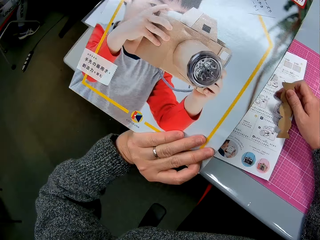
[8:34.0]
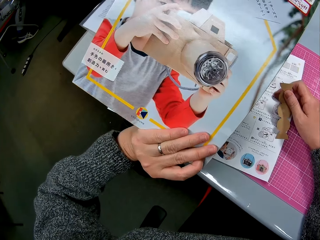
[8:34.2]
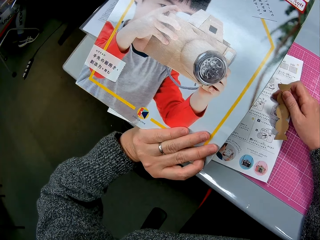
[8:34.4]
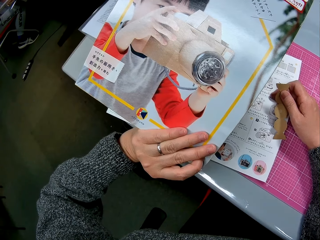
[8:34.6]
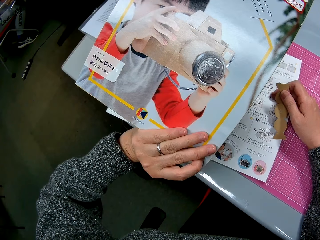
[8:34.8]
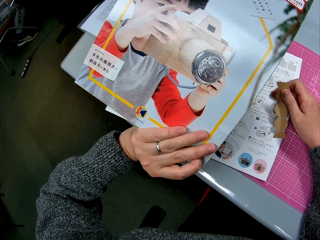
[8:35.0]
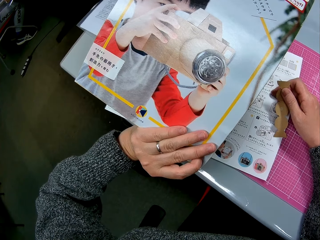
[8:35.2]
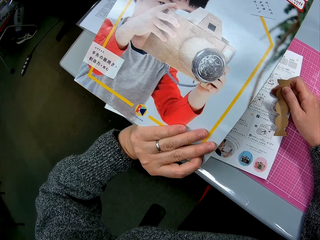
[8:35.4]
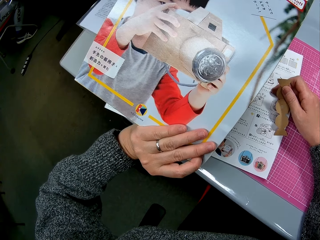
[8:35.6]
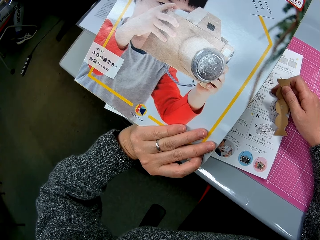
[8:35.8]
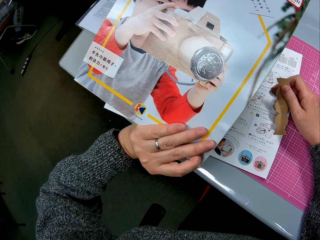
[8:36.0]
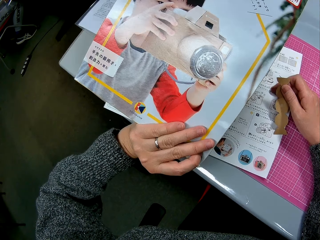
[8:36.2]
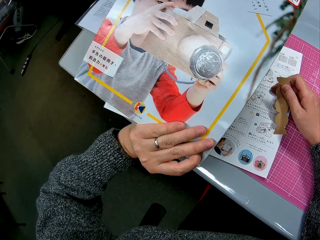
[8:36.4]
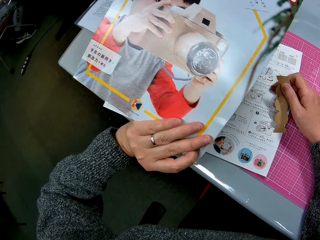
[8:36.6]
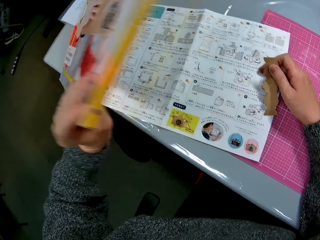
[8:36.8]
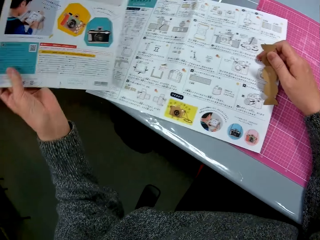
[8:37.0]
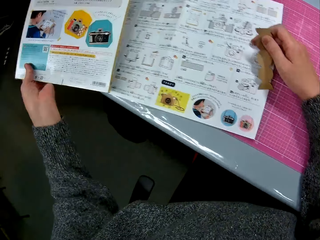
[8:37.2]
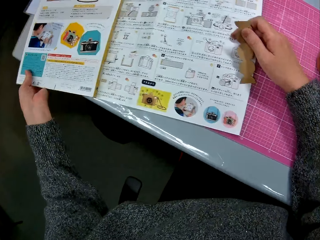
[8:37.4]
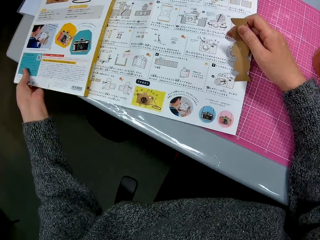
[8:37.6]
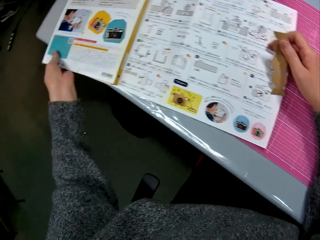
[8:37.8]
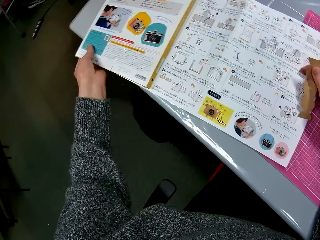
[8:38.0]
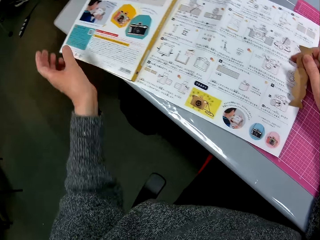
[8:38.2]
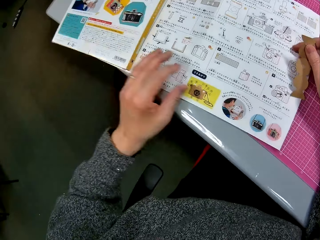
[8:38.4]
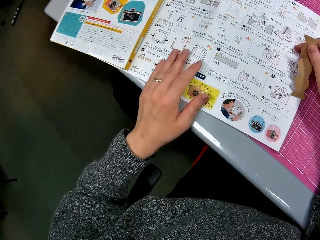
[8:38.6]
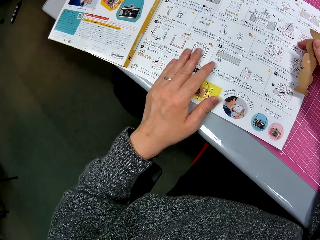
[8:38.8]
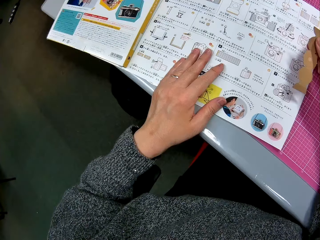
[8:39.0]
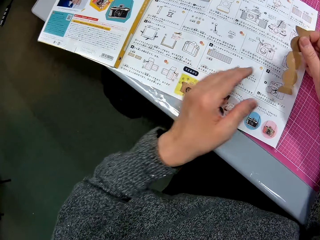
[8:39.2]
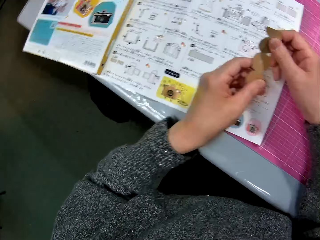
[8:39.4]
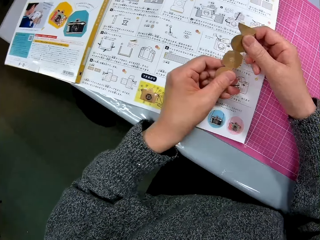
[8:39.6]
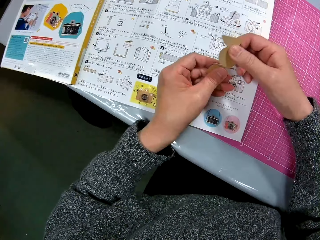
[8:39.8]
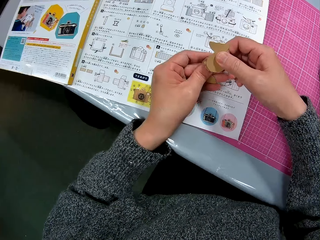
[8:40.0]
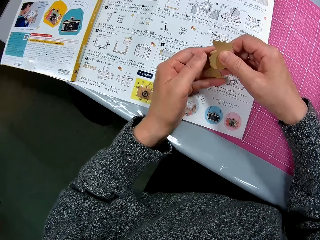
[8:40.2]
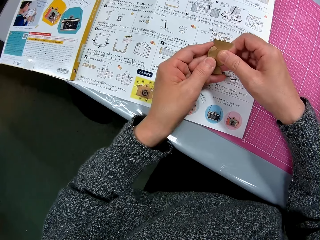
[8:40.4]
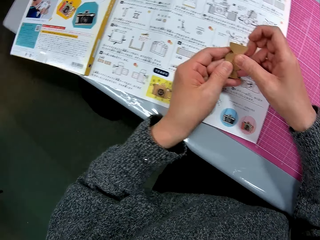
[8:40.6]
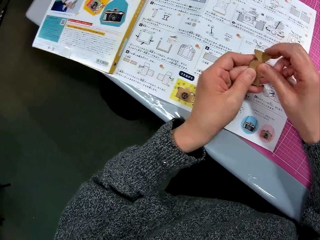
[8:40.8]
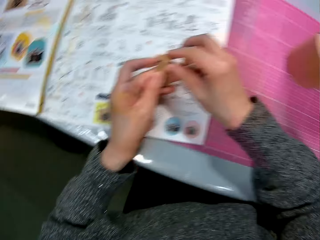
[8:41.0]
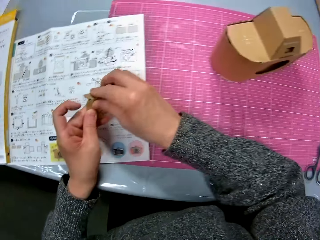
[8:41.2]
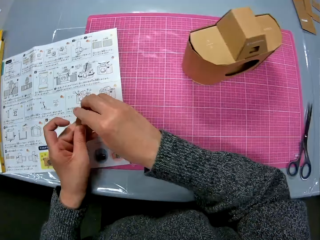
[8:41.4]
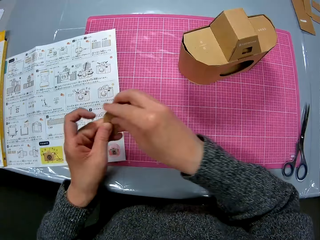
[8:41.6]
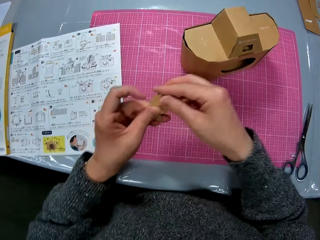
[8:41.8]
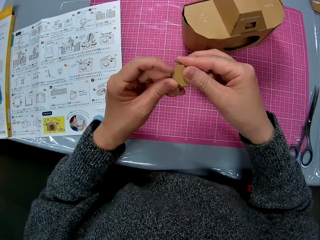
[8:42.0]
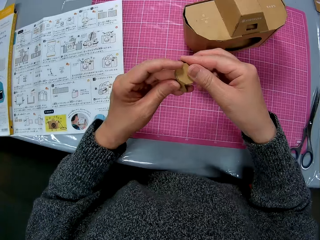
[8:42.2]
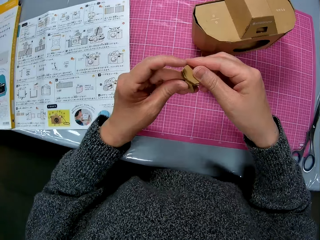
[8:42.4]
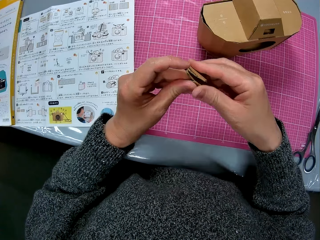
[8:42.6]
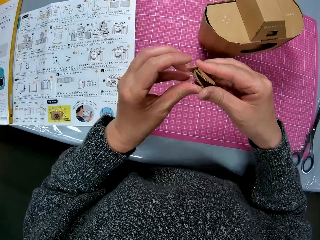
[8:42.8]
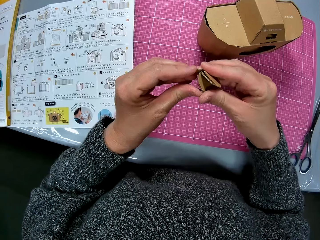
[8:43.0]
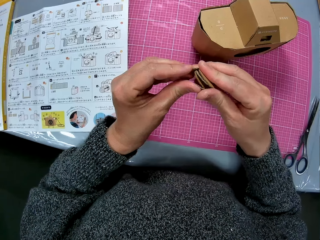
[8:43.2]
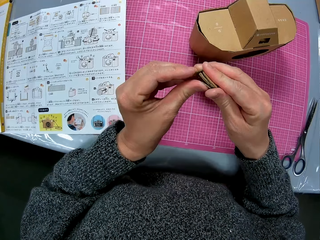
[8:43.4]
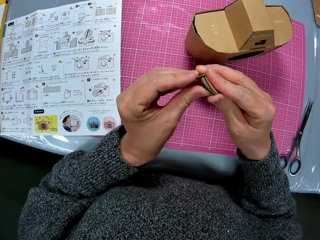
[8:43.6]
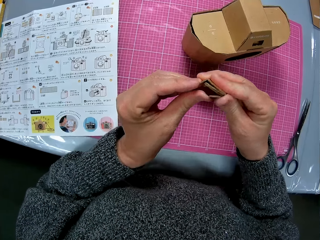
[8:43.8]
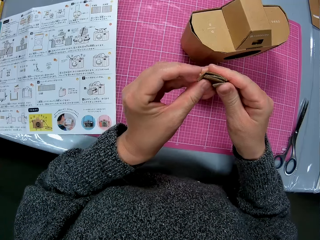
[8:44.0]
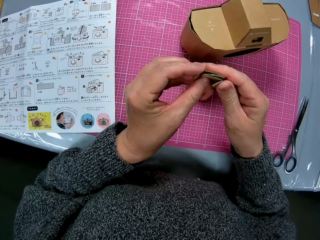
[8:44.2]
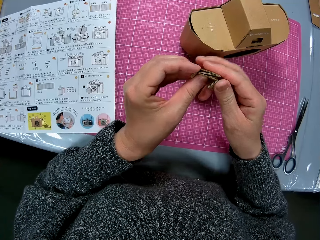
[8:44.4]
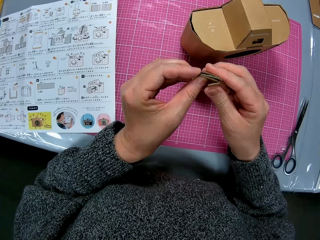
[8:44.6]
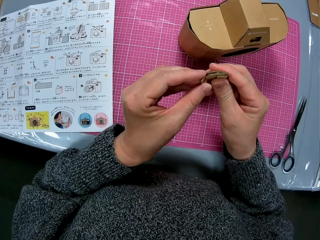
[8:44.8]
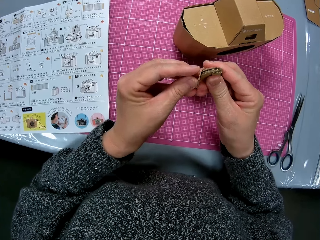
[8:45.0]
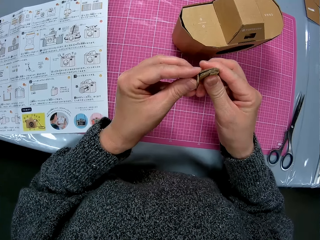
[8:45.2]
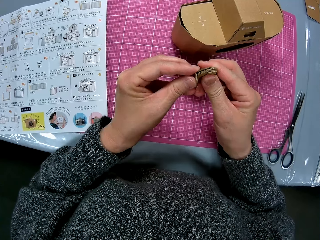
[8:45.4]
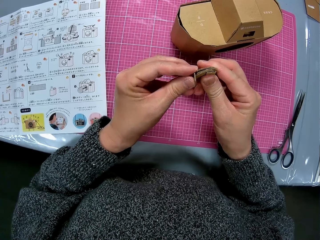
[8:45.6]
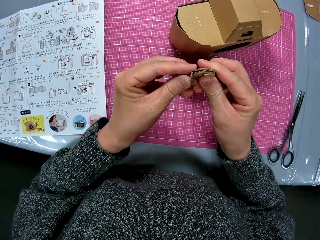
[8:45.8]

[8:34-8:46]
The camera wearer looks at the book. He places the instruction manual on the table. He places his hand on the instruction manual close to the cutting sheet. He looks at the sketch paper. He folds the piece of cardboard.

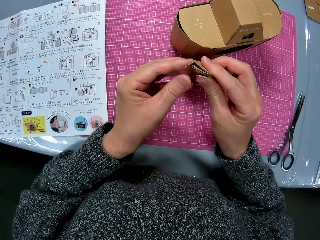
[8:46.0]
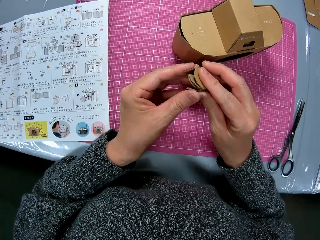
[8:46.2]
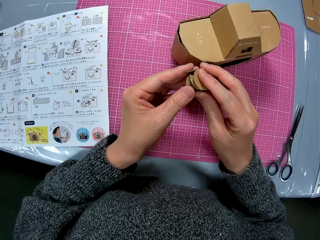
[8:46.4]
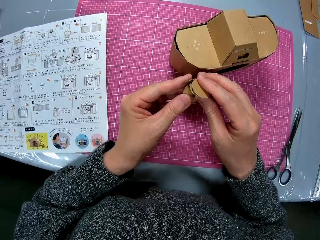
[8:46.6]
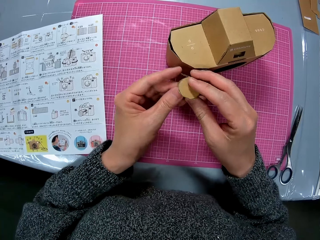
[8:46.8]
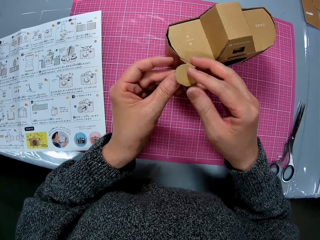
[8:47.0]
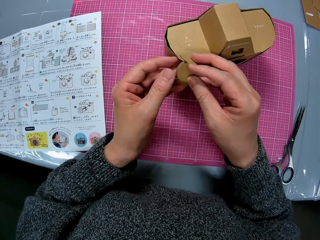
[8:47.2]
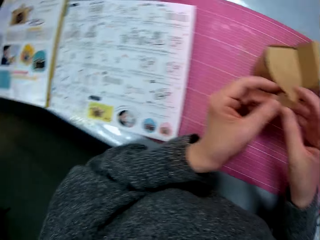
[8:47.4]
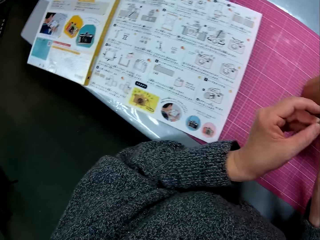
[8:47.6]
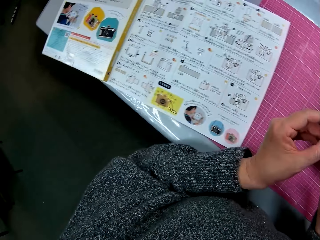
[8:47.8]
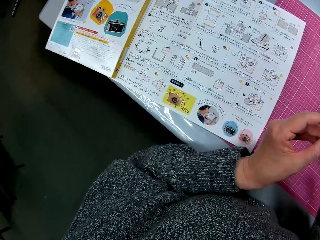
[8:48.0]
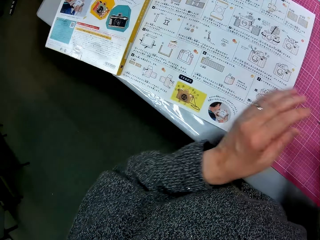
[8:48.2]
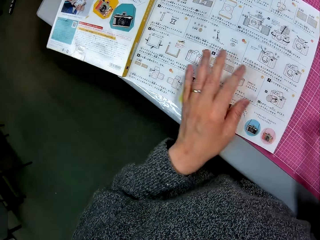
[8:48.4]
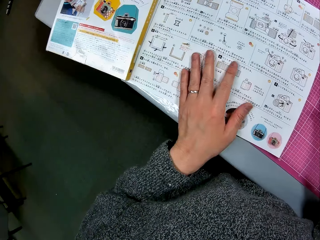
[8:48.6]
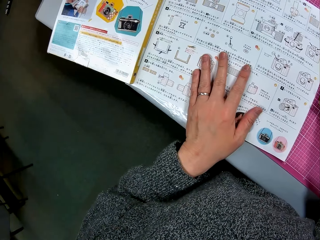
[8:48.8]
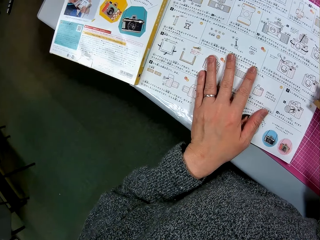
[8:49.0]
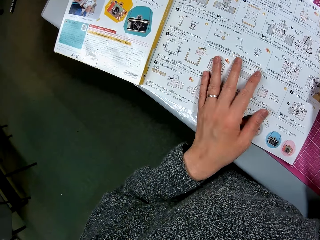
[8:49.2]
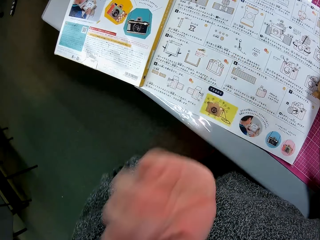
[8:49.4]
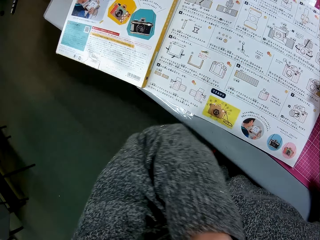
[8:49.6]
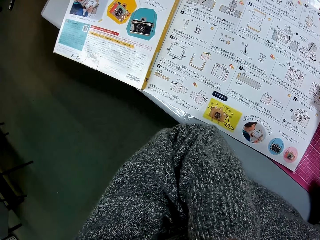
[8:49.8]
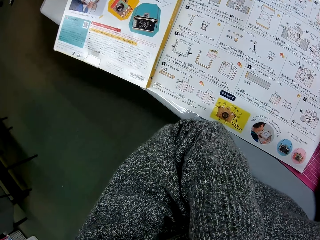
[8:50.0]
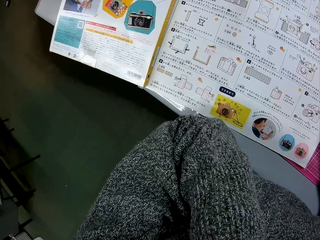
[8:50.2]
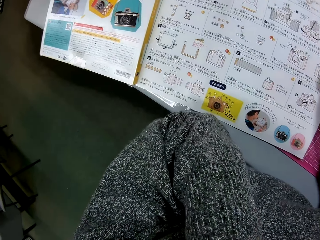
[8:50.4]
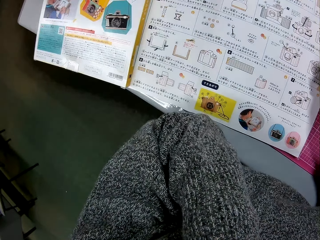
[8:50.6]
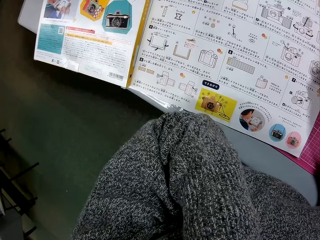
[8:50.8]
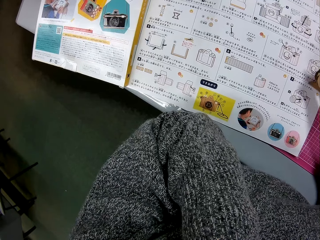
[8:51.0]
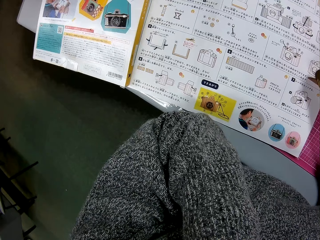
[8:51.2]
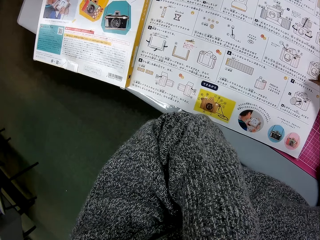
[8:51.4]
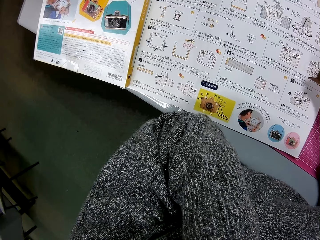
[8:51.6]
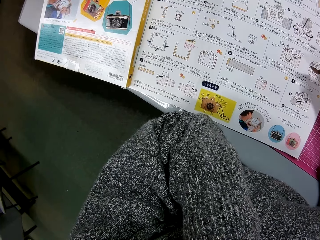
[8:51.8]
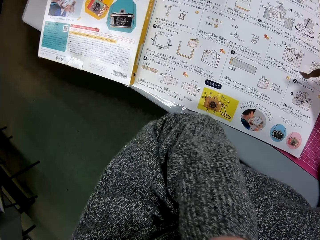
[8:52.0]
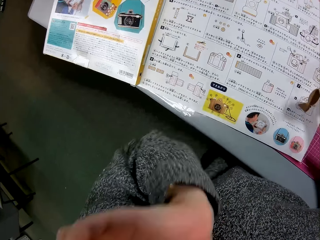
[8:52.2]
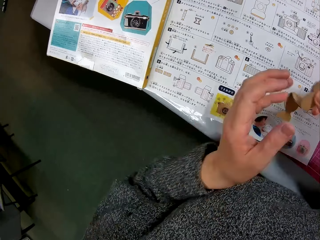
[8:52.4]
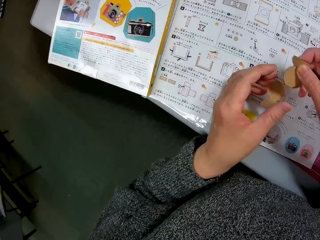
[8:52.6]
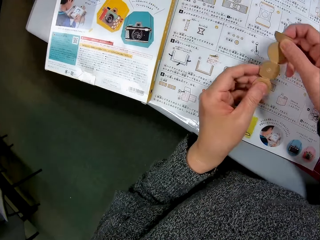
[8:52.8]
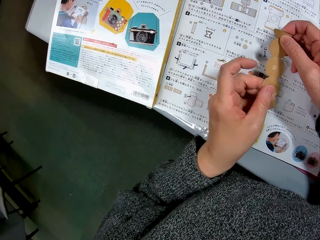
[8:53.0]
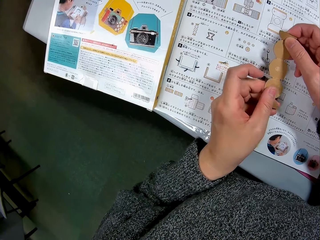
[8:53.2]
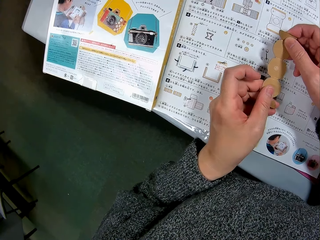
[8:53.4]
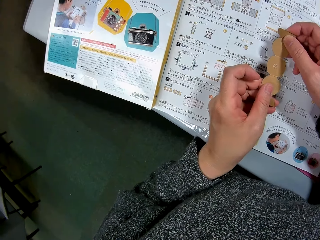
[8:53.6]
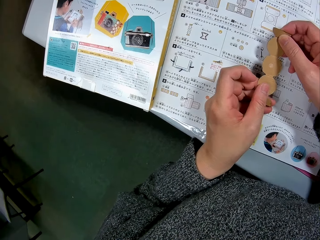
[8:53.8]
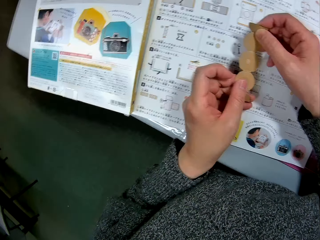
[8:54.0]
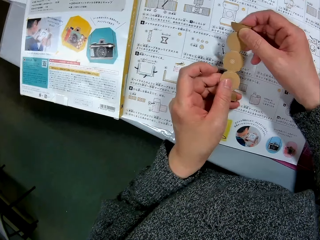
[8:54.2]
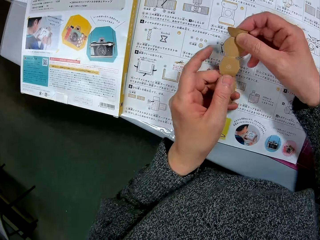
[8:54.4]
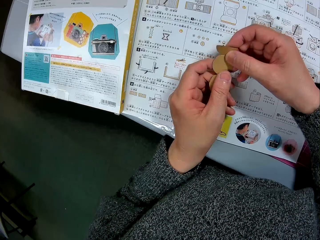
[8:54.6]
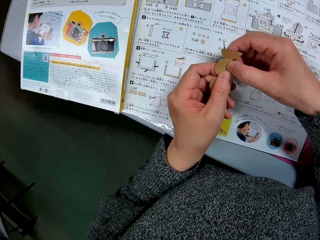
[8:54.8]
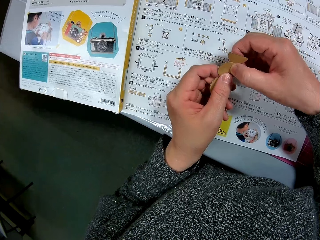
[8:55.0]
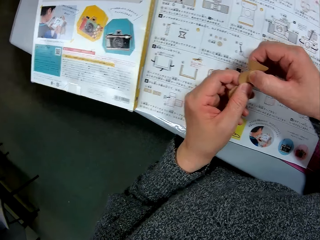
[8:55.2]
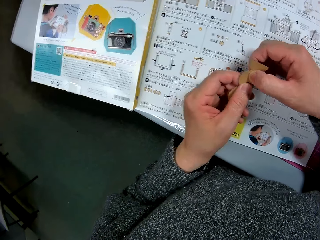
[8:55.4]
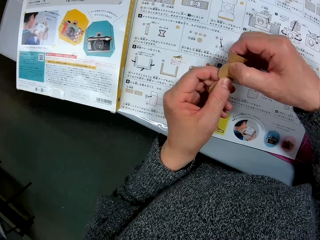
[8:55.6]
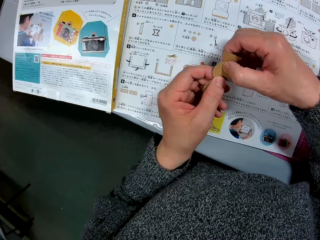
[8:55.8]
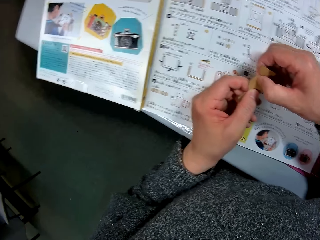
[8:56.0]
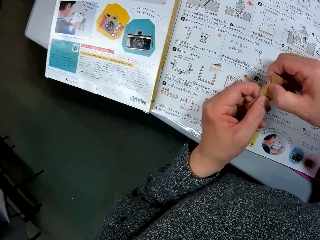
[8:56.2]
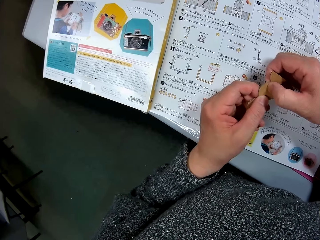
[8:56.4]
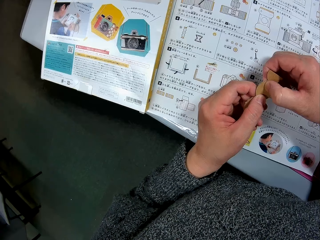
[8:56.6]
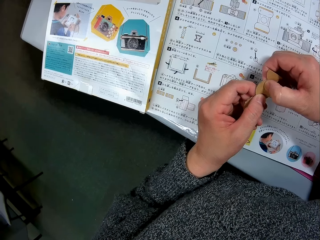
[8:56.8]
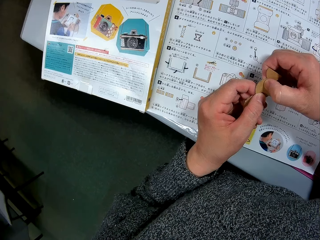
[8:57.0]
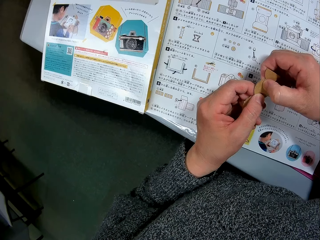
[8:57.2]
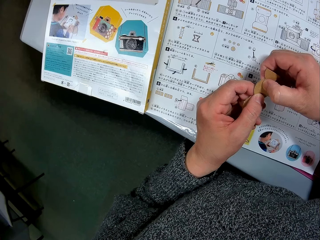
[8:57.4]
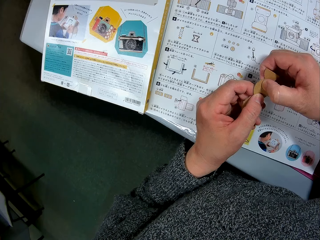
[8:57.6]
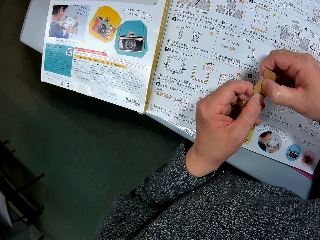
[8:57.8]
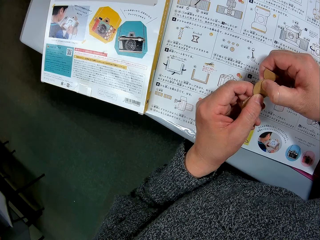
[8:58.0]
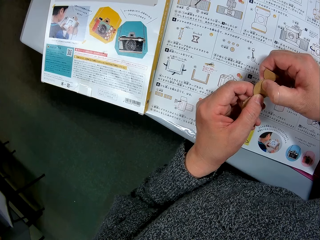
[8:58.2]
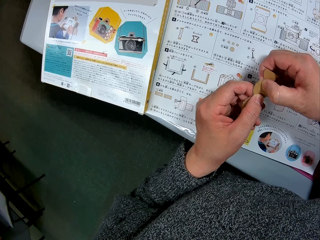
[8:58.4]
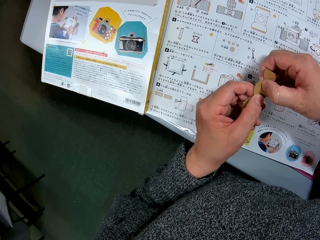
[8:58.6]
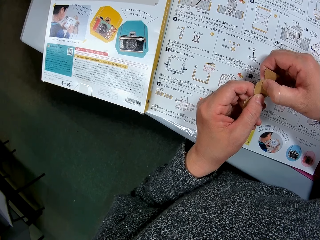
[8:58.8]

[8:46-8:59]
The camera wearer places his left hand on the instruction manual. He looks at the sketch paper. He raises his left hand to his face. He unfolds the piece of cardboard on the instruction manual. He looks at the piece of paper and the sketch paper.
